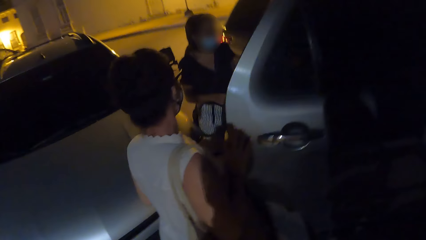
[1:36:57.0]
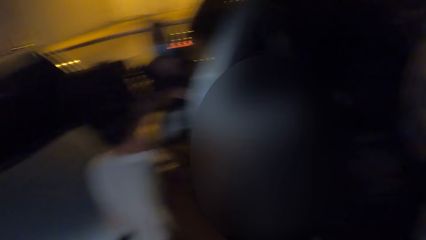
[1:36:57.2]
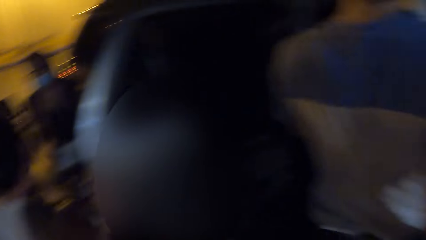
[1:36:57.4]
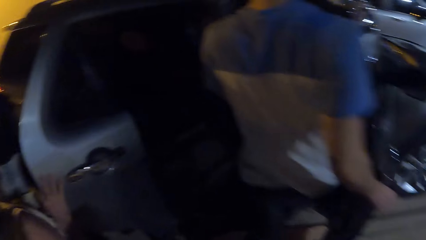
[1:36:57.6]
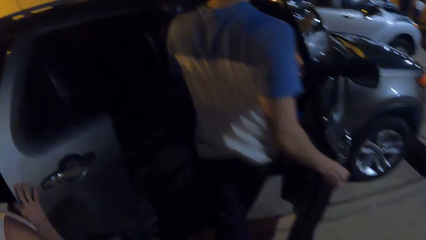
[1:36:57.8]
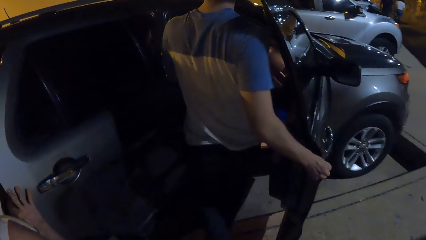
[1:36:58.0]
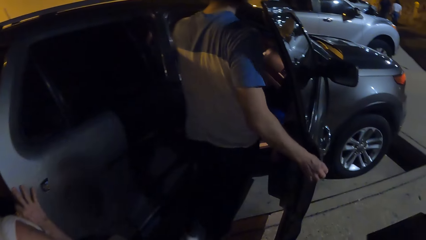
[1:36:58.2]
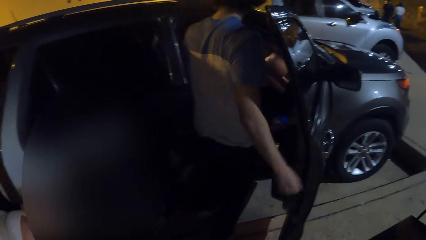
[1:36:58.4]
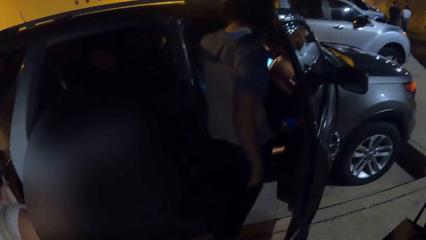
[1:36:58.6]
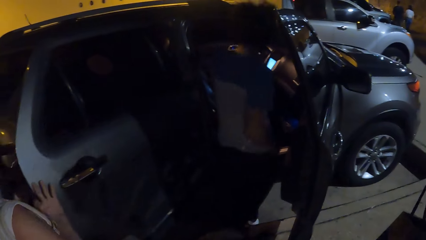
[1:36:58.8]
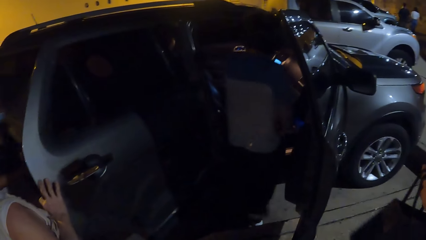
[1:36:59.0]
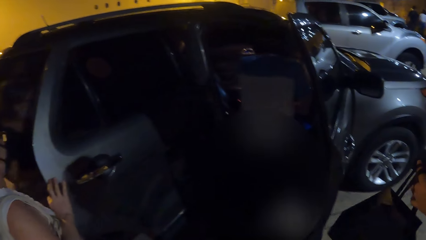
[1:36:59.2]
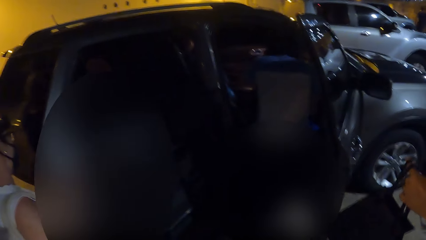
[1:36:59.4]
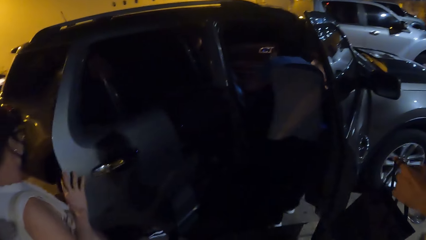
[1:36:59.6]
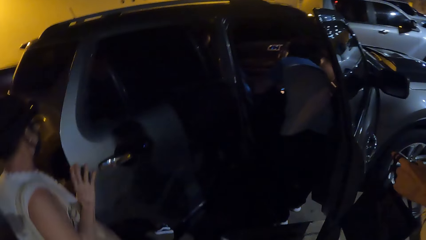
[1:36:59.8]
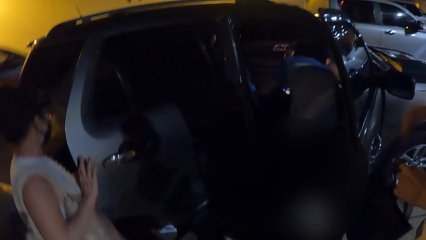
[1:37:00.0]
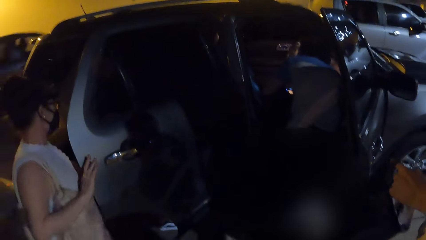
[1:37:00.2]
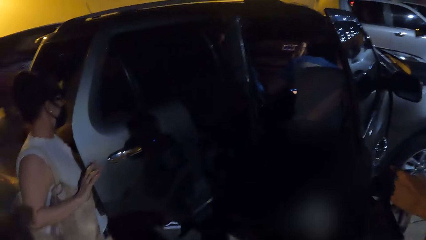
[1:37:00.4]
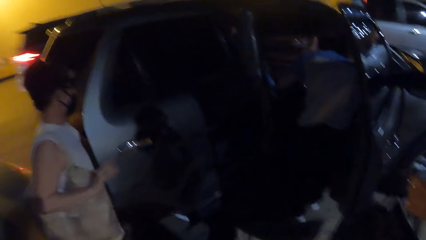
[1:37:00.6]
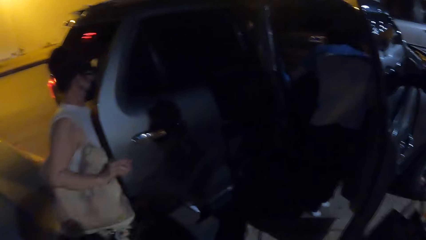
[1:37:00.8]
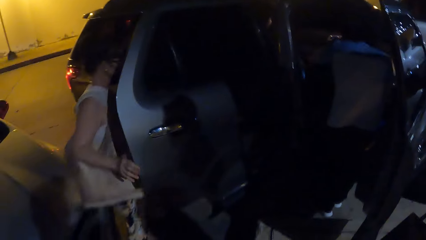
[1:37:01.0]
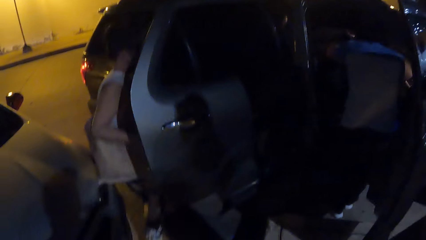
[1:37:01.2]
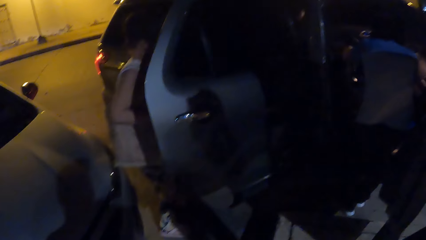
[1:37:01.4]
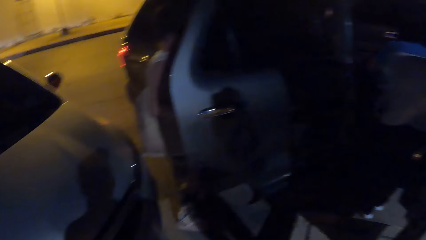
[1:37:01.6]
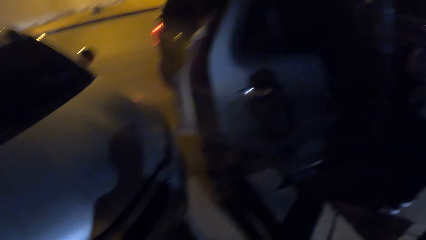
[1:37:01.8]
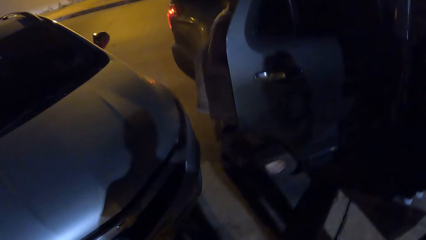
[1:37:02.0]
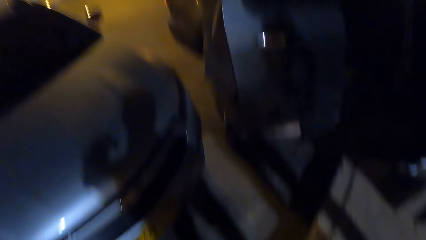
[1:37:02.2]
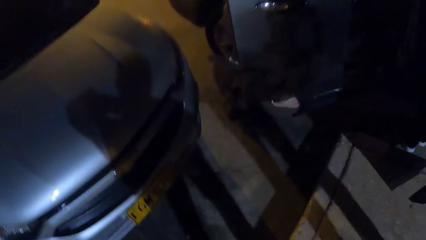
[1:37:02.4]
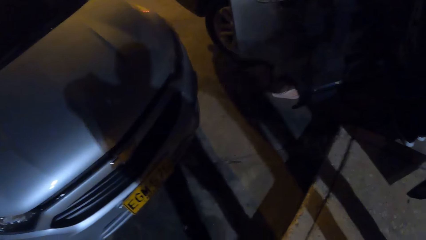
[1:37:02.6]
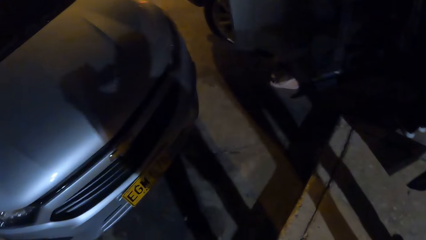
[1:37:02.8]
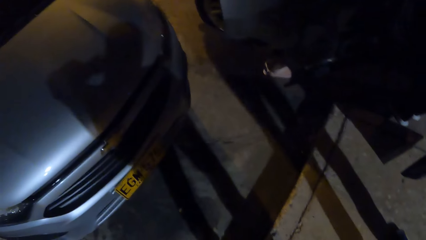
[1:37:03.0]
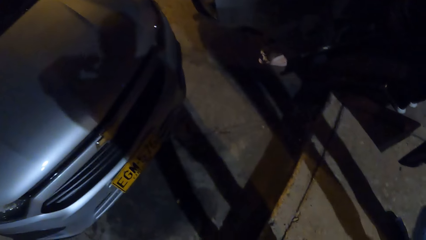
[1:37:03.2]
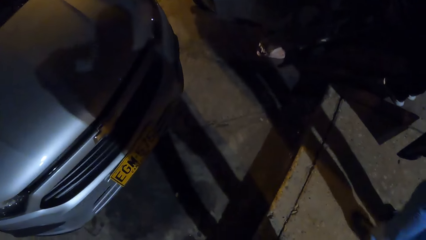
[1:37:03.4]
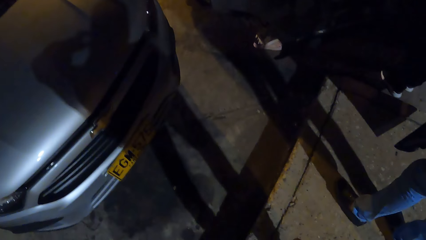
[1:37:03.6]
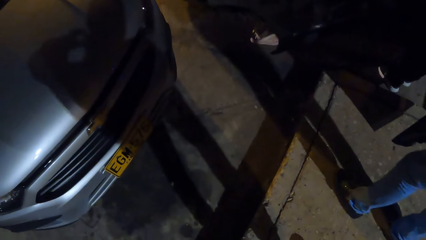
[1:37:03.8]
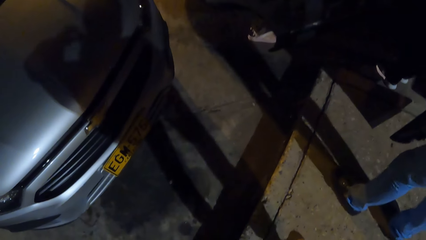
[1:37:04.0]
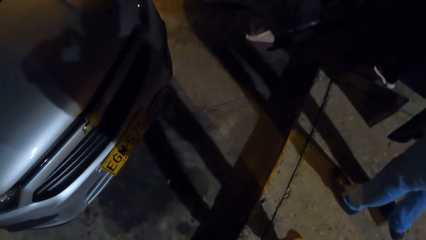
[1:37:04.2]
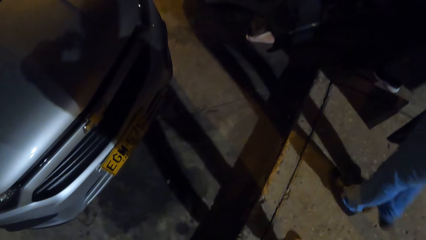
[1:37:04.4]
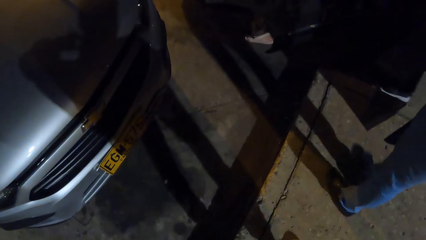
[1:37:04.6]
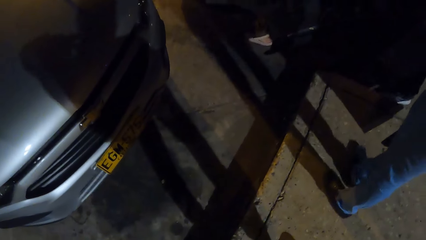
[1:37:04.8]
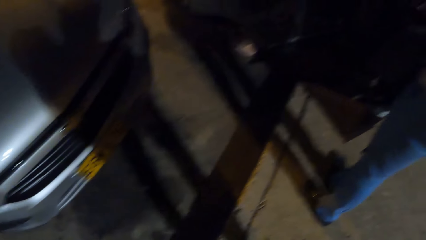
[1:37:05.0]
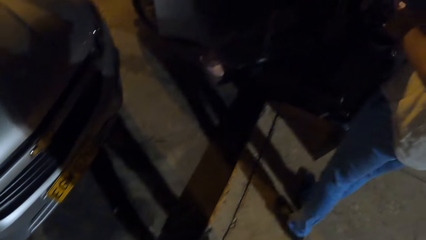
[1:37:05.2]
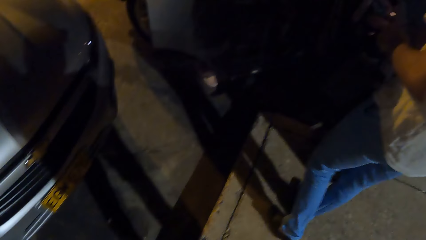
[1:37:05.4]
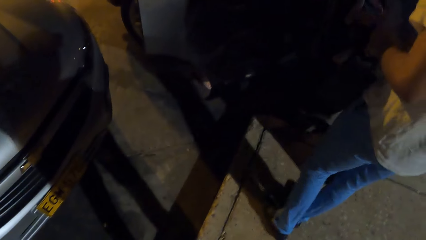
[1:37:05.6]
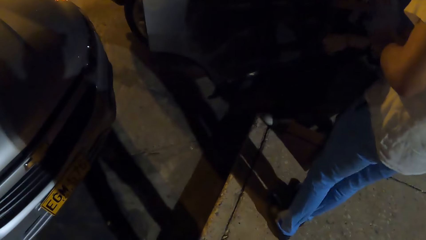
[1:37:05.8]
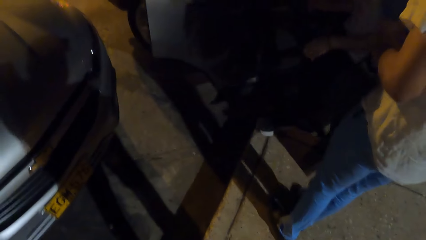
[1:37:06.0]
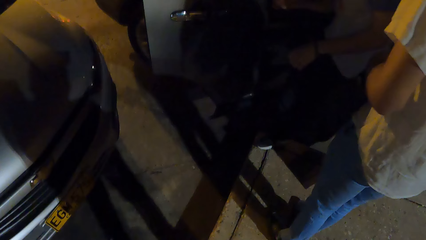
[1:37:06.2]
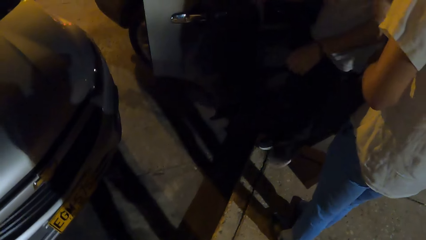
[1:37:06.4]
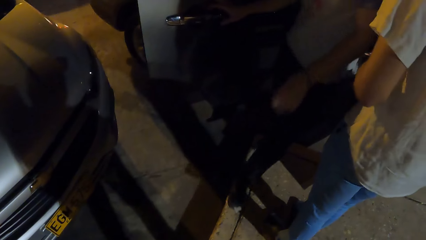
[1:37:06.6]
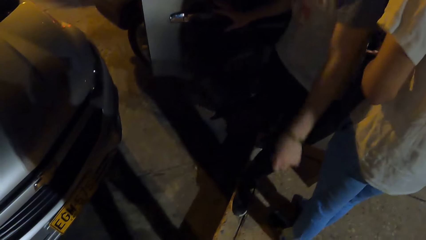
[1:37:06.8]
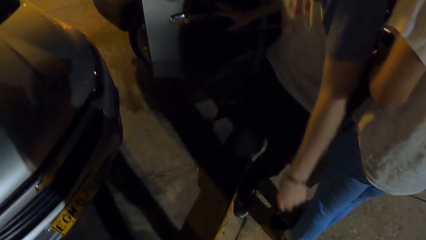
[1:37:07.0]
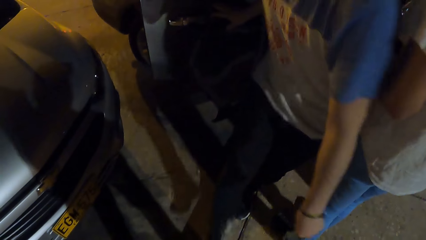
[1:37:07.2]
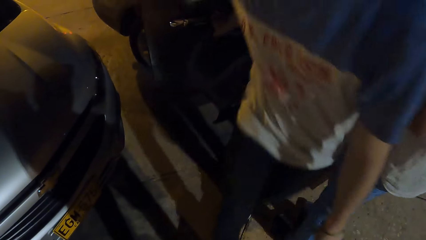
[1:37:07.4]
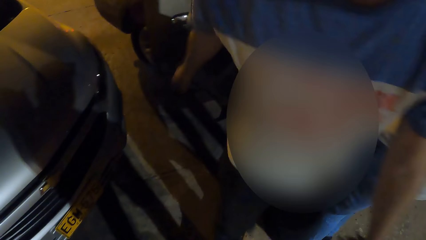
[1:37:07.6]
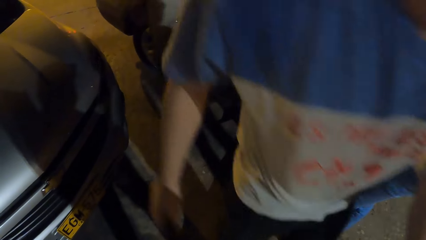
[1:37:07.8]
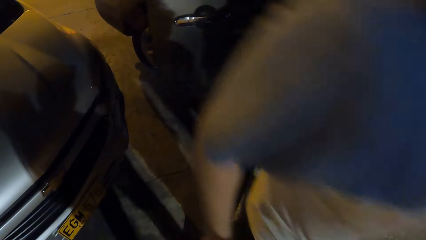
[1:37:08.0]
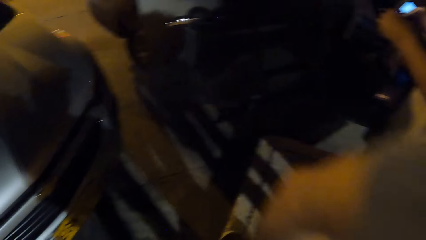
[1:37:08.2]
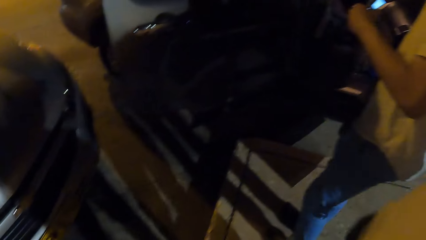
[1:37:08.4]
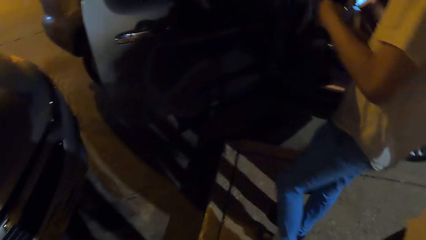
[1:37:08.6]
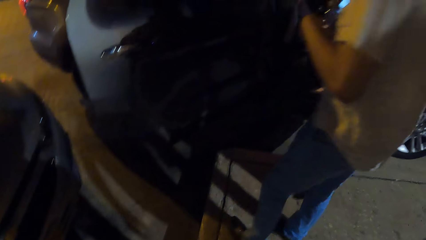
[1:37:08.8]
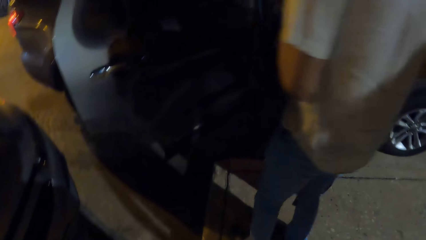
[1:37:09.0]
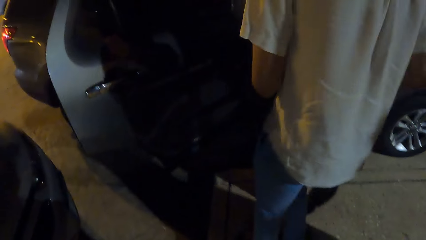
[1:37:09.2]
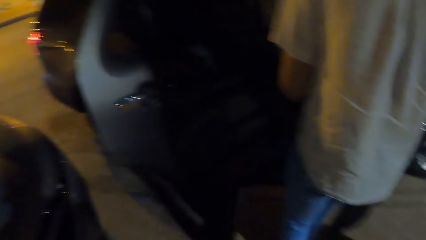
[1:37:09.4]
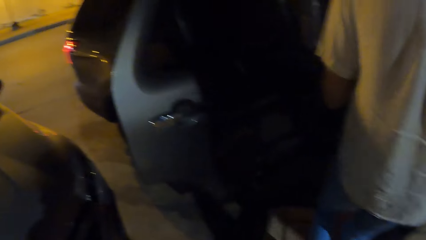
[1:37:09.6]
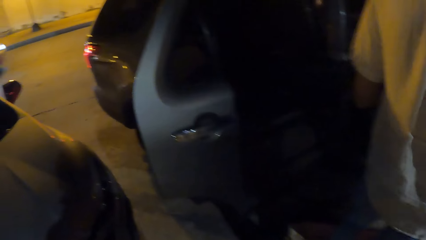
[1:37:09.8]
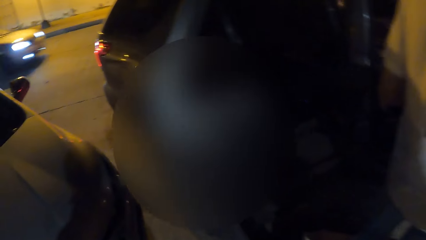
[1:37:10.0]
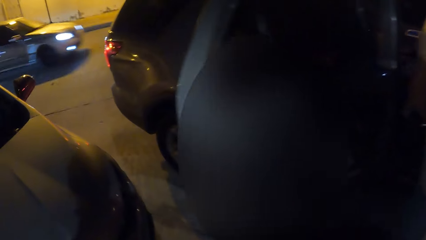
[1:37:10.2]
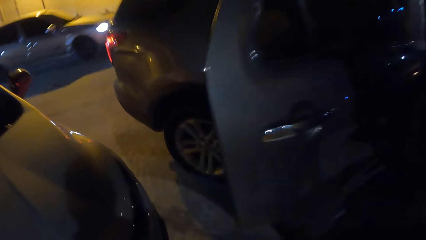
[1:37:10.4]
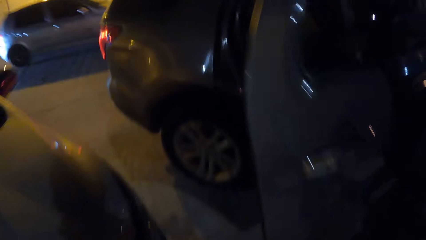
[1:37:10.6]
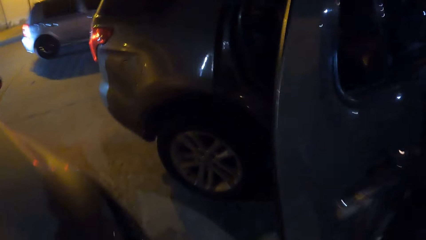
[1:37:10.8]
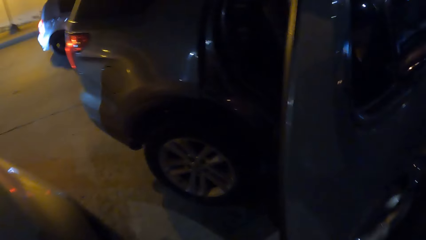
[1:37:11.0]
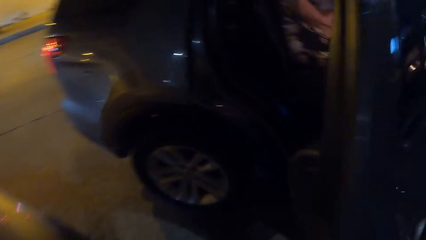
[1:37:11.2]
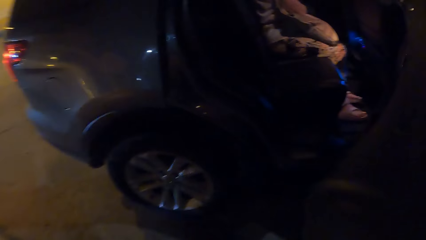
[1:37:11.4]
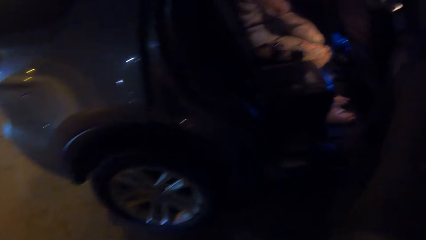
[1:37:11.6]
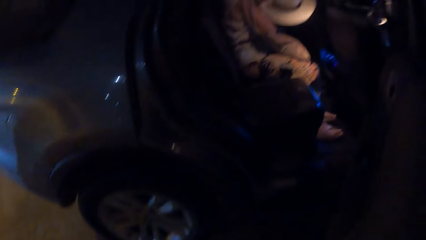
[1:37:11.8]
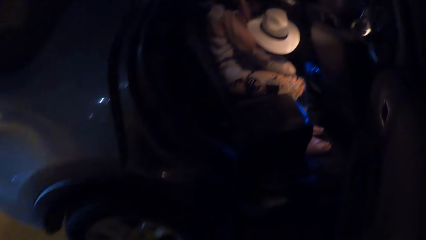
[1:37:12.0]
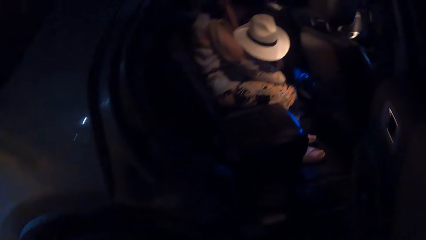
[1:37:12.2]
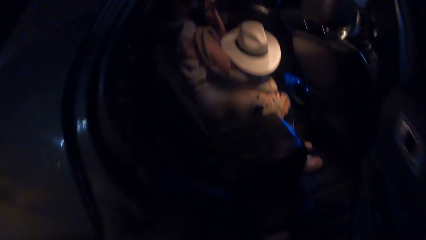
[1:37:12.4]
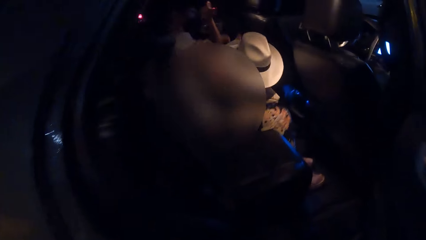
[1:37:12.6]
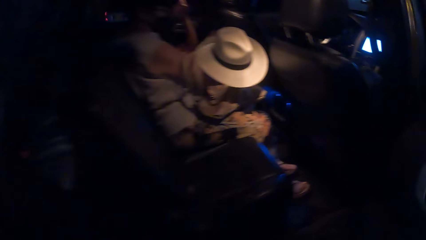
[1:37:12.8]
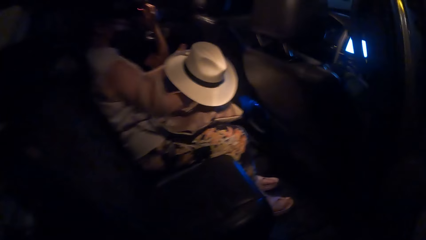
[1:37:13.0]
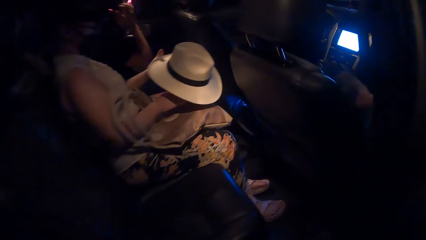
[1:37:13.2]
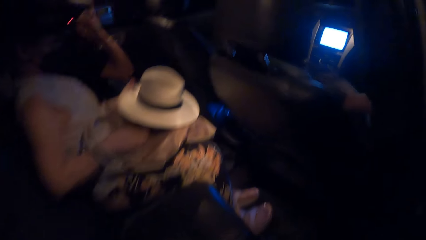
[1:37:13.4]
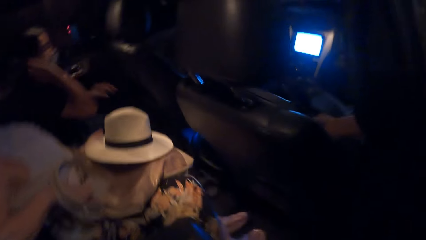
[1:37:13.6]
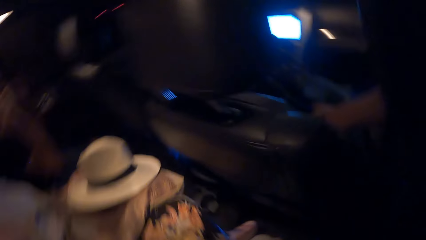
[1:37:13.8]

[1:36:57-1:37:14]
A man reaches inside the car. A lady enters the car. Another lady enters the car. The man moves from the car. Another man moves towards the car. The camera wearer moves towards the car.
